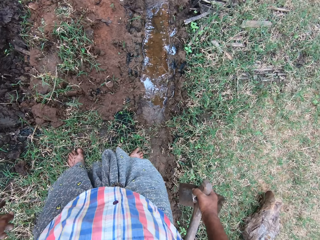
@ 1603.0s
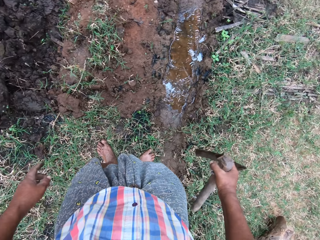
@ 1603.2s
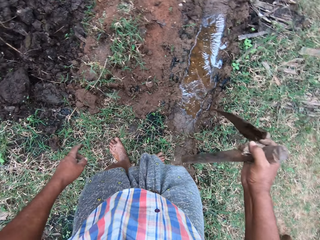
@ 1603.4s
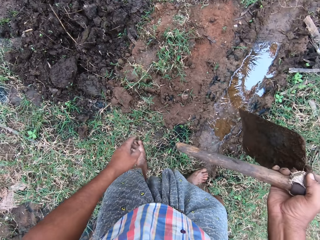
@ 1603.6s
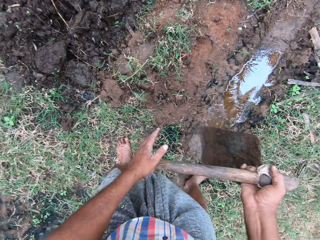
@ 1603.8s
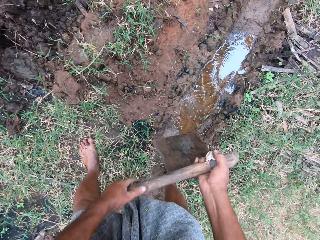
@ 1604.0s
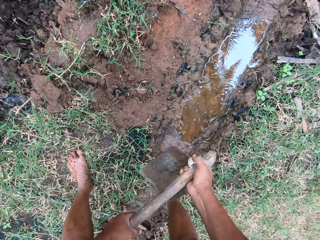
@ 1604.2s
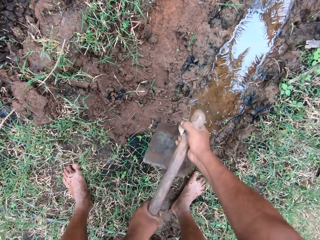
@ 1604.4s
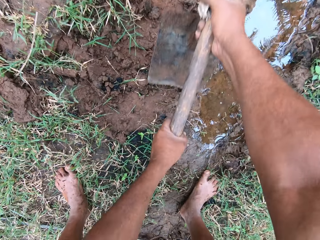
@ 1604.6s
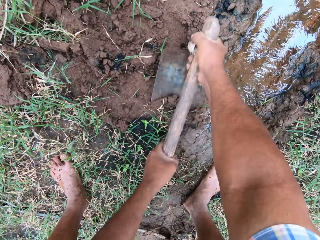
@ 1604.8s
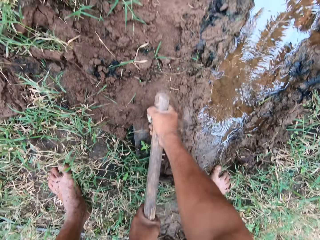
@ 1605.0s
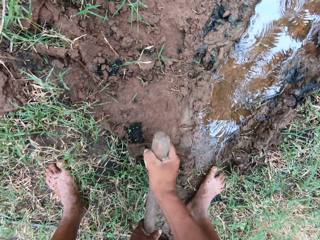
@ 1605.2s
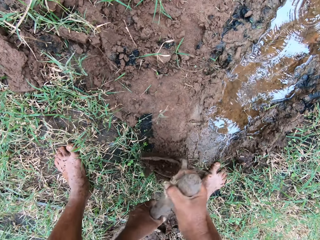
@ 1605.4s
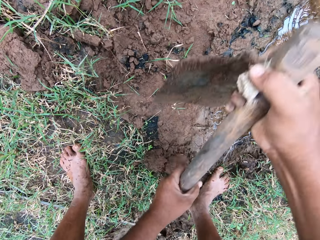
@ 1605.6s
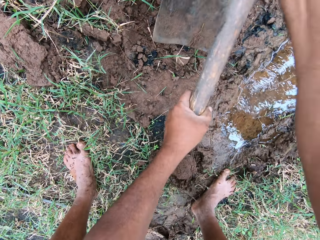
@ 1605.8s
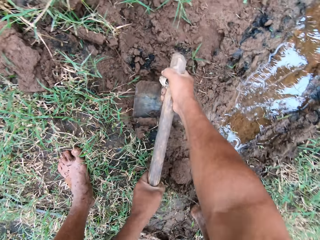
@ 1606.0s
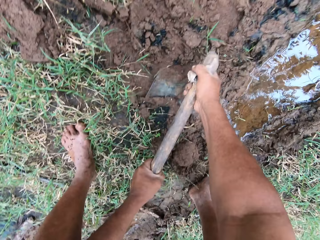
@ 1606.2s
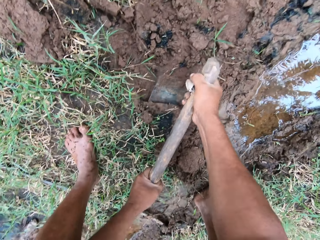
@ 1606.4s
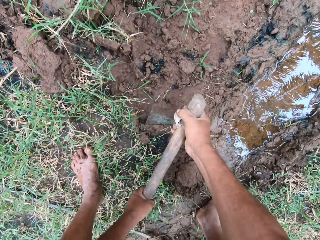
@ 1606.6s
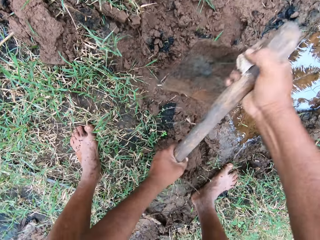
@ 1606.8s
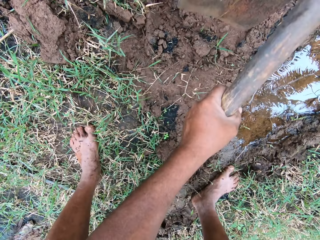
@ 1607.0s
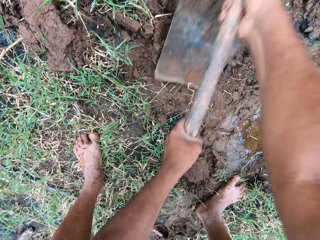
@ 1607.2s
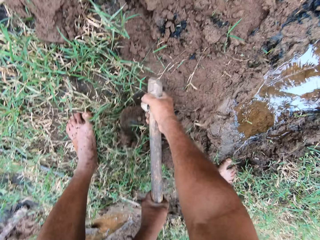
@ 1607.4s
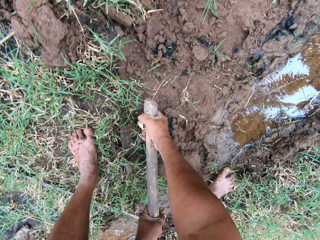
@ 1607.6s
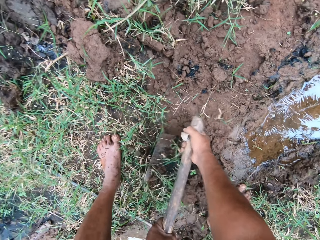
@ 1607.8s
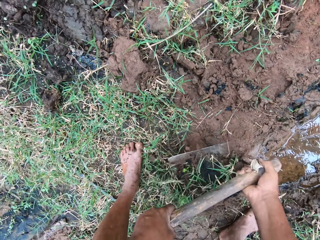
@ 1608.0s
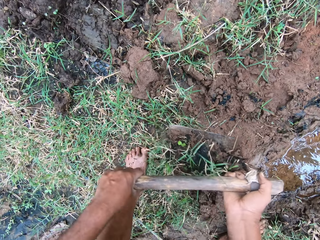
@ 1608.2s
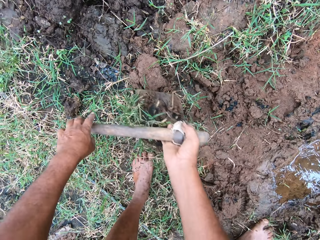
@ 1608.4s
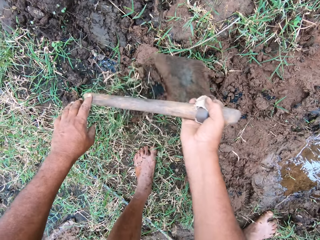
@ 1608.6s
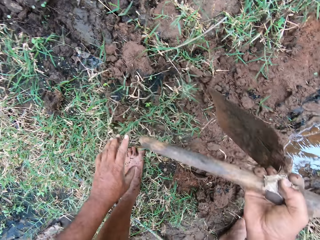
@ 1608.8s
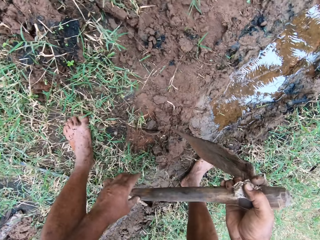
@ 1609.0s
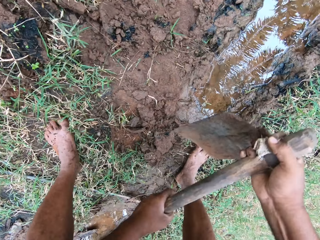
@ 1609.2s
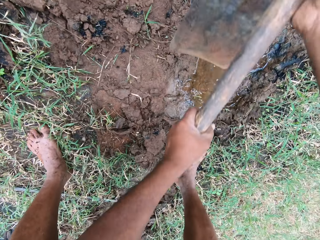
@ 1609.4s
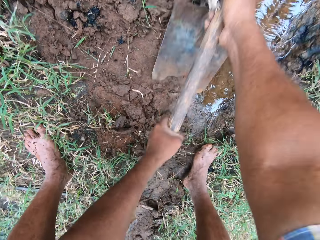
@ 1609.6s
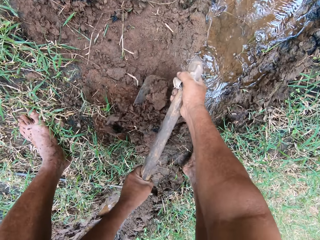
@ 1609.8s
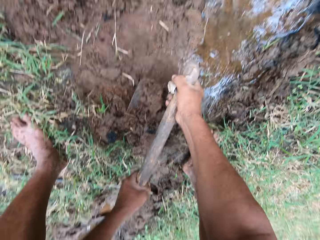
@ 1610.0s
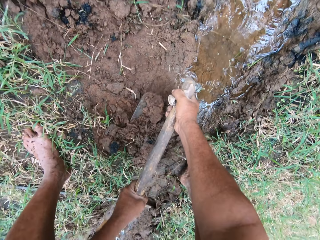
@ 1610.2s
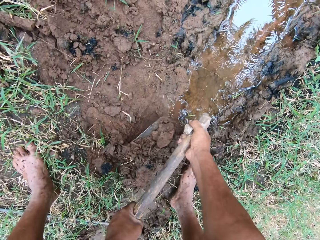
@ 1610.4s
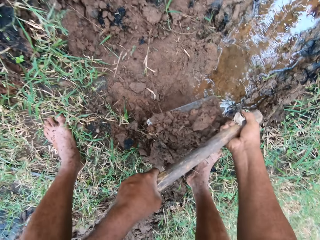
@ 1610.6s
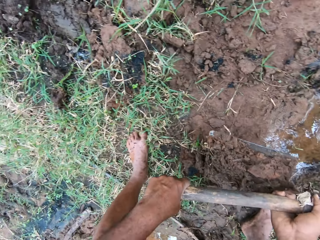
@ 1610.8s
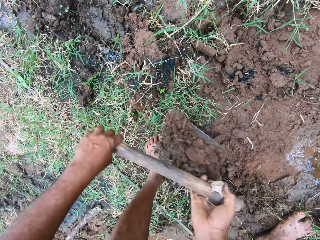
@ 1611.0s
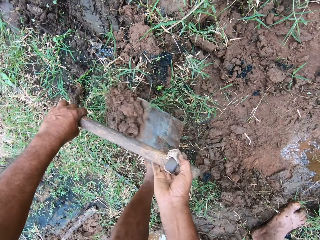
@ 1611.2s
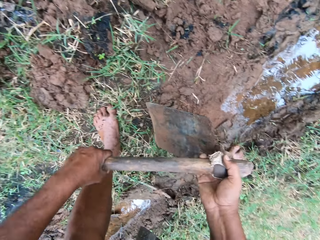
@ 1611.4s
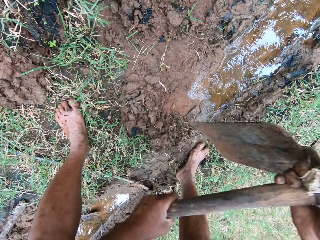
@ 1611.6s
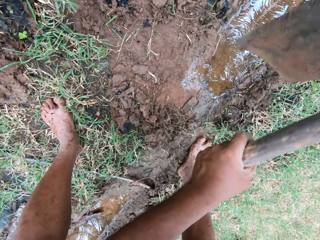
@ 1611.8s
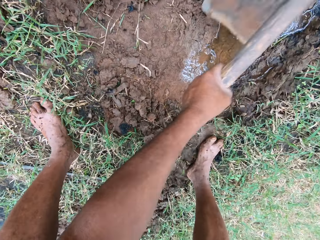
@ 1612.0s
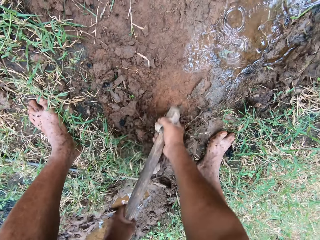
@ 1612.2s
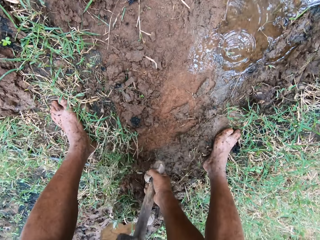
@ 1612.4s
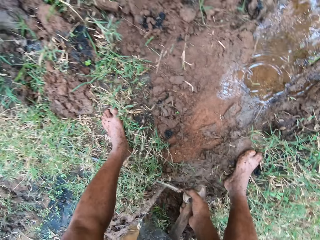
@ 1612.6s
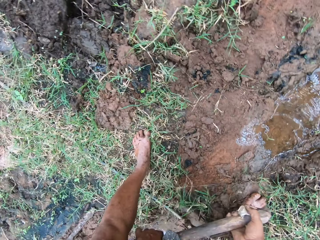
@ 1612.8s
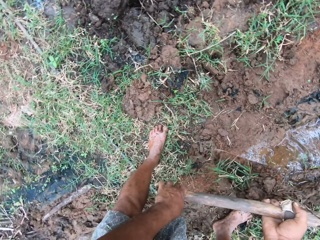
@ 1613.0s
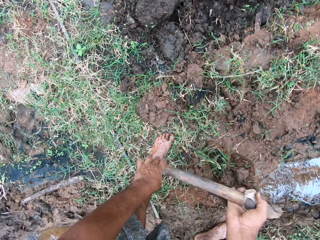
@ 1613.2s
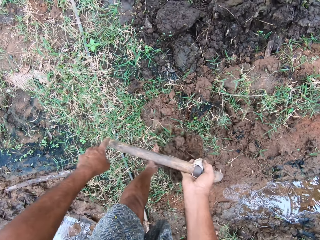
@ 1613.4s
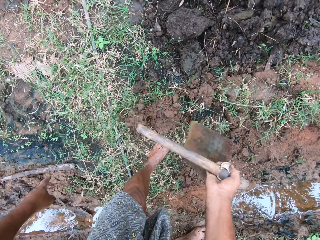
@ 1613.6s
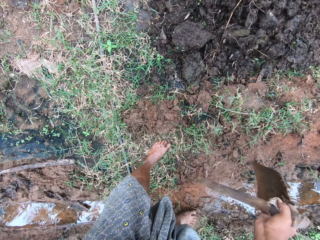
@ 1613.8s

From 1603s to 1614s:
The camera wearer holds a jembe with his right hand. He resumes clearing grasses with the hoe. He holds the jembe with both hands. He digs on the compost. He fills a portion of the grasses with soil.

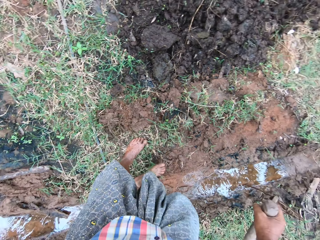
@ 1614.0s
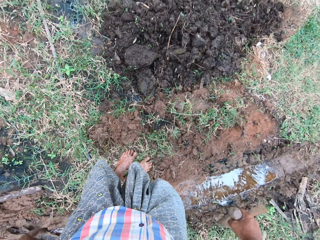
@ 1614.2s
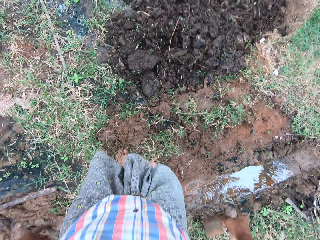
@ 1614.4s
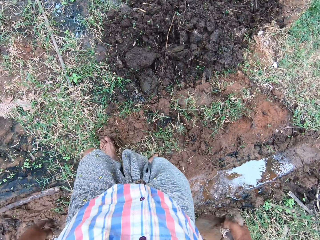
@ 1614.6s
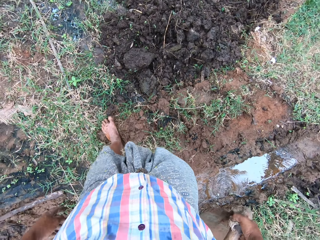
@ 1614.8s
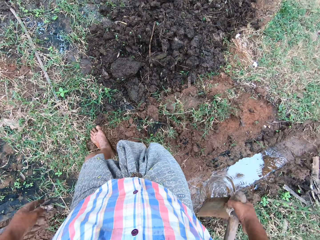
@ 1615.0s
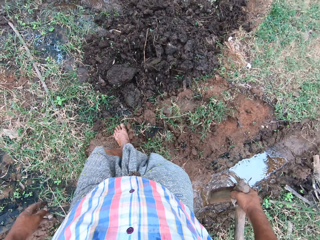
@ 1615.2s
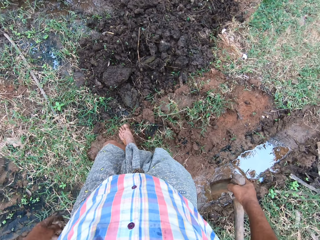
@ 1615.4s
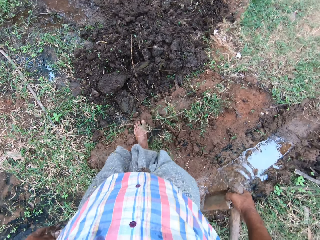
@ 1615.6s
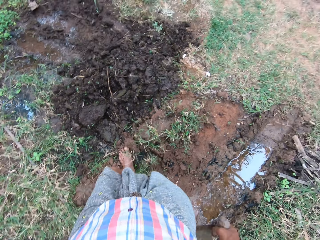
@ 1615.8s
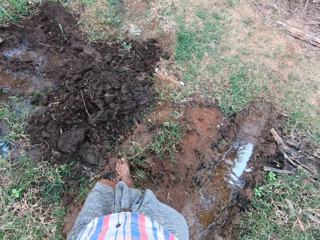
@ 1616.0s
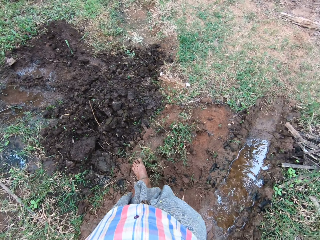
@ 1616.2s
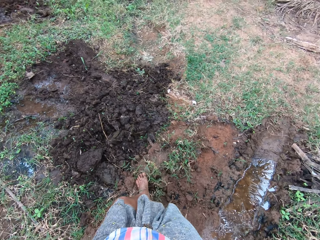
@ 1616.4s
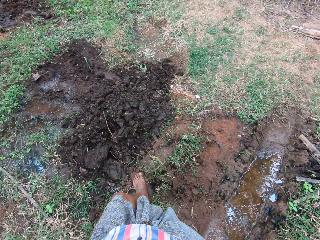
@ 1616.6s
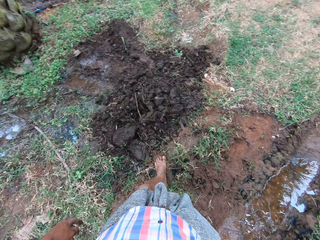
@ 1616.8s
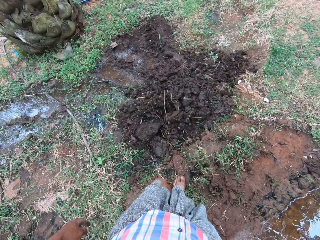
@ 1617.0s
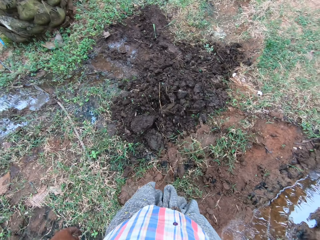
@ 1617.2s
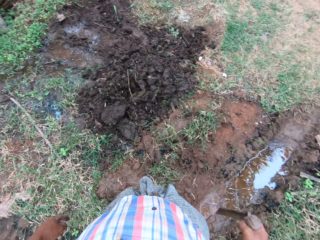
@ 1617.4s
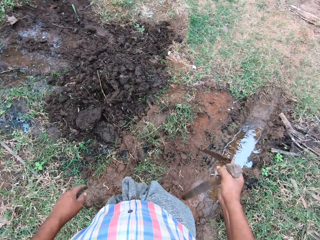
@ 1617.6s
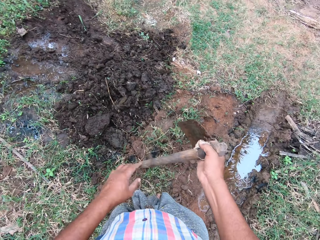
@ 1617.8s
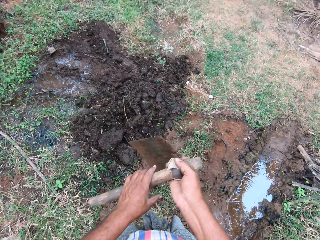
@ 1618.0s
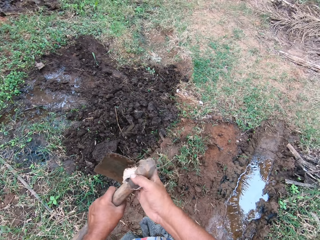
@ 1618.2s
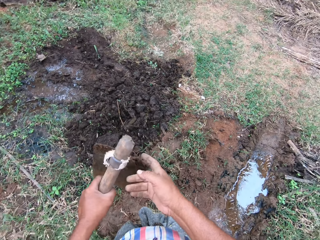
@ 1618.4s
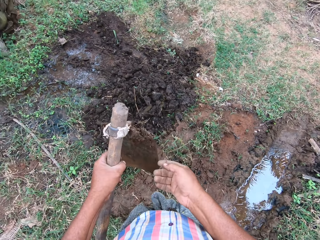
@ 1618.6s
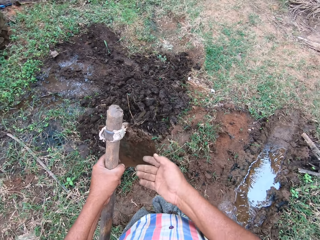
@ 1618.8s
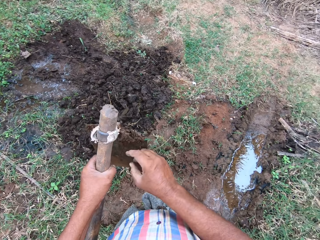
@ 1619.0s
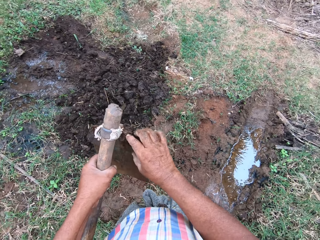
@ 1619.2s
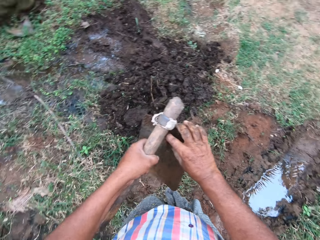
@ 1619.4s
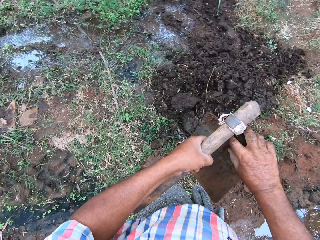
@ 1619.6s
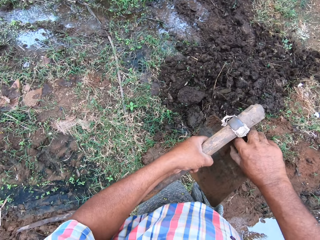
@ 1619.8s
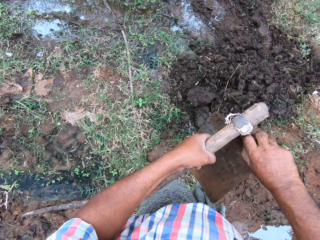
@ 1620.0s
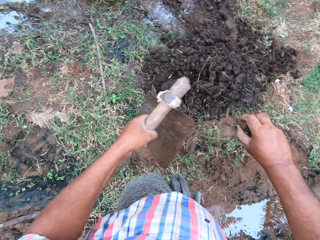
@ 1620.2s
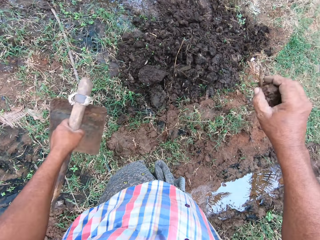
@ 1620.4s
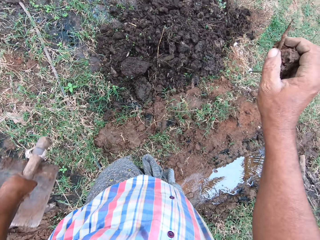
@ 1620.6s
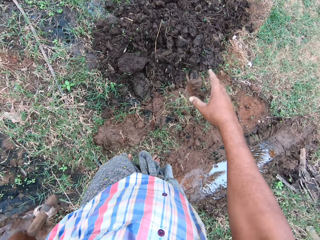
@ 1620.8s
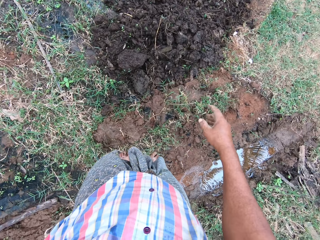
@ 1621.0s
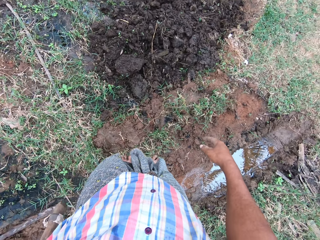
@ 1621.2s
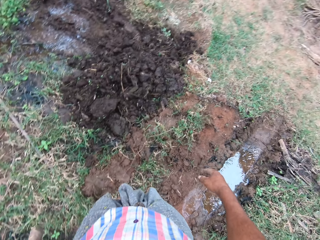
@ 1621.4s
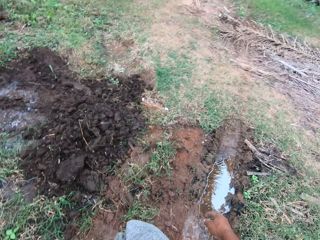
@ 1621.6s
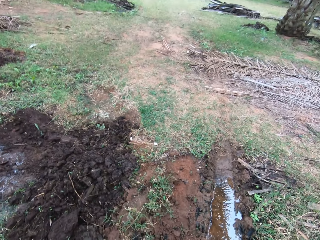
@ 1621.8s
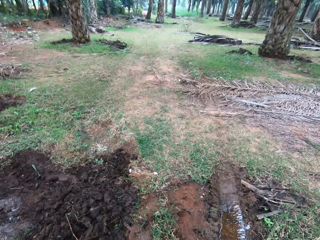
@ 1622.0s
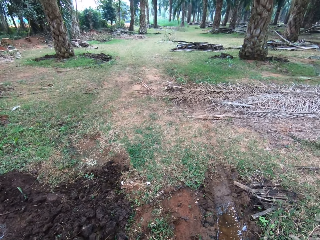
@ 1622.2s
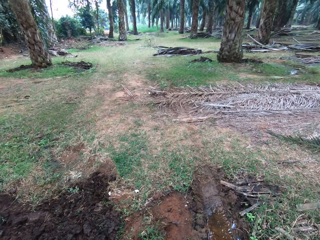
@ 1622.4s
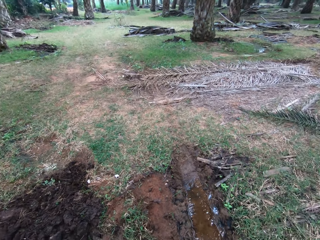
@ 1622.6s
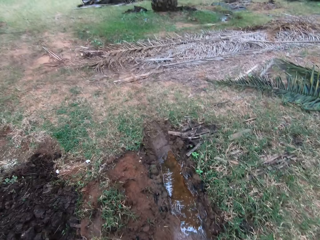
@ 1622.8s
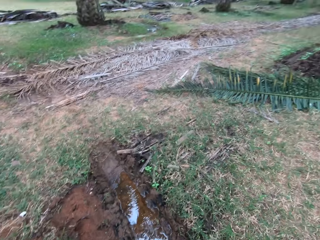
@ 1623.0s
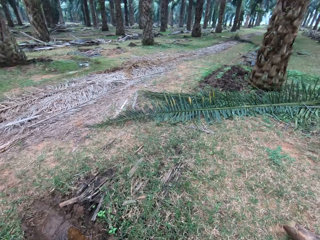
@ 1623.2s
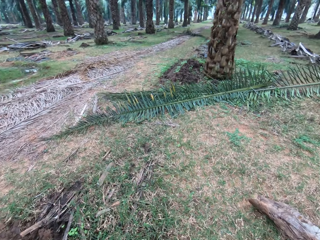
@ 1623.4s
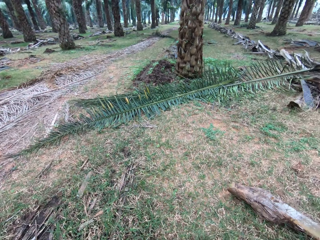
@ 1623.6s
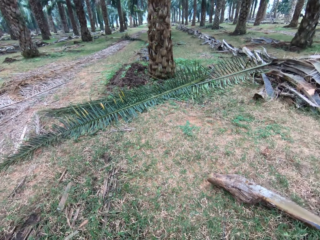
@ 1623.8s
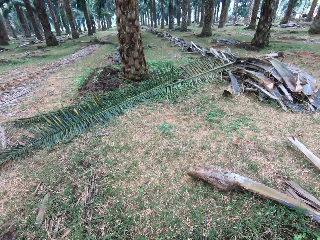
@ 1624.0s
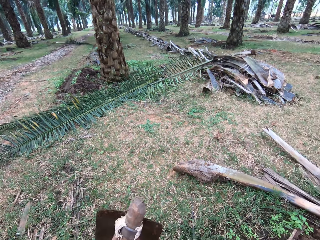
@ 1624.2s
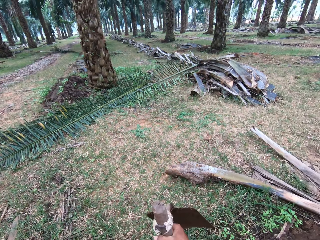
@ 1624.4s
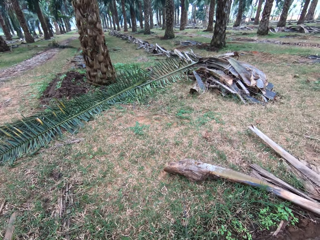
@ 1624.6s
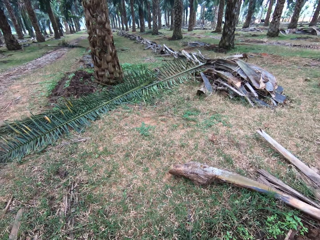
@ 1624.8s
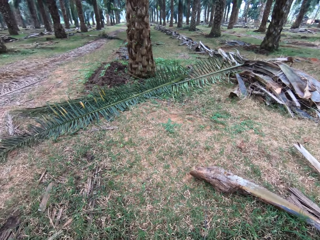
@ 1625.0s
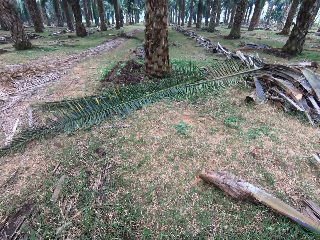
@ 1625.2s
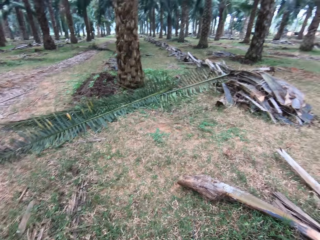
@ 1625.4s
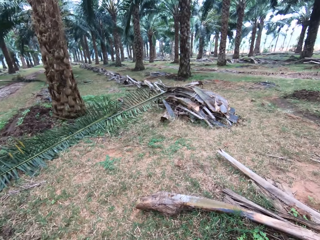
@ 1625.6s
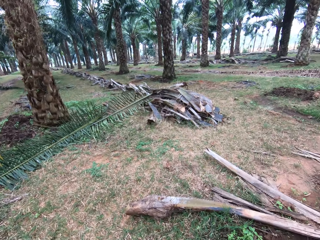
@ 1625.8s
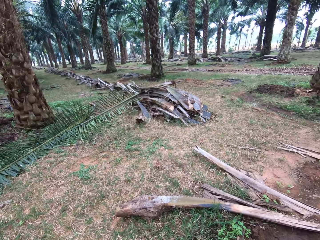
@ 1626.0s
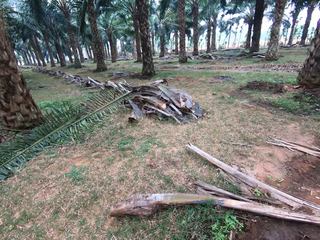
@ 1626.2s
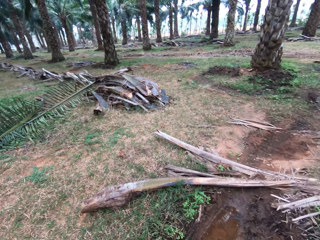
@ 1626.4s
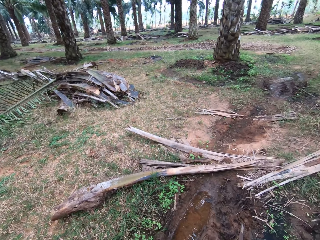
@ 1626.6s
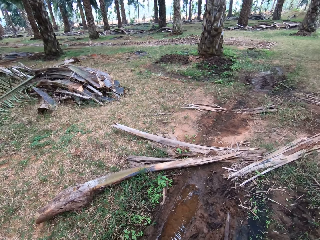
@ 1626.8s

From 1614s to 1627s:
The camera wearer presses soil with his leg. He passes the hoe to his left hand. He holds the jembe. He removes soil from the blade of the hoe. He drops soil on the ground. He passes the hoe to his left hand.
